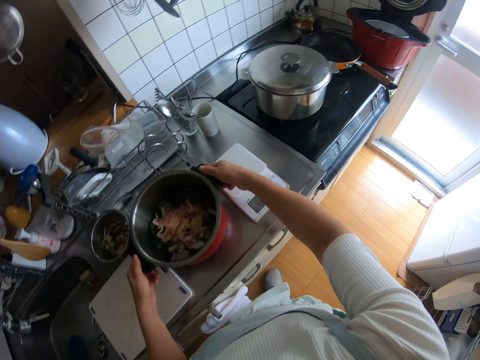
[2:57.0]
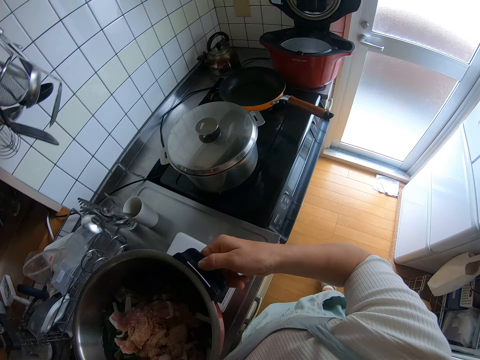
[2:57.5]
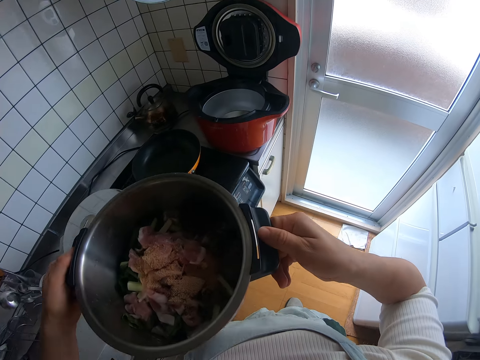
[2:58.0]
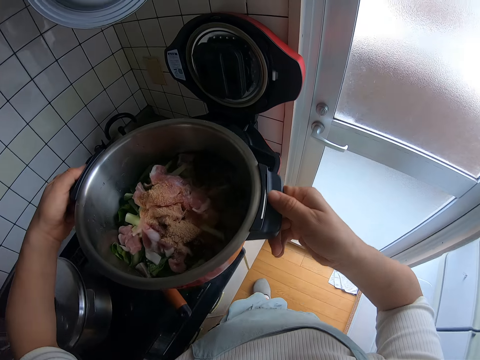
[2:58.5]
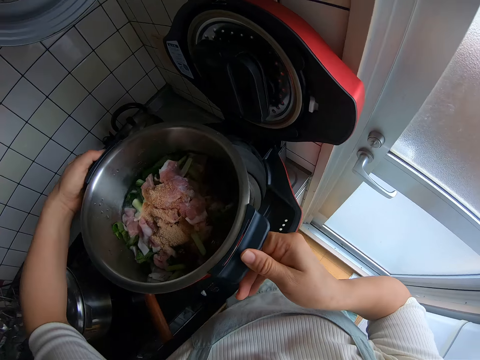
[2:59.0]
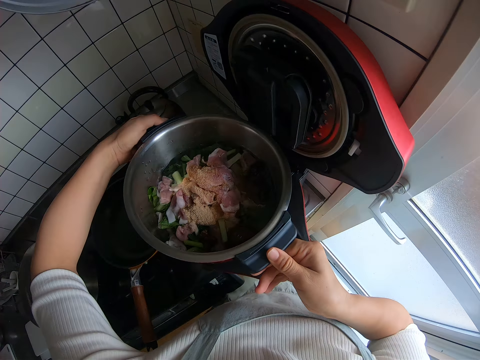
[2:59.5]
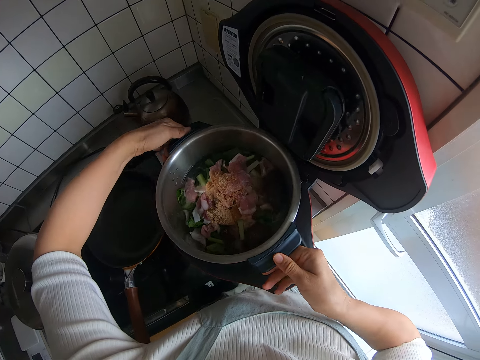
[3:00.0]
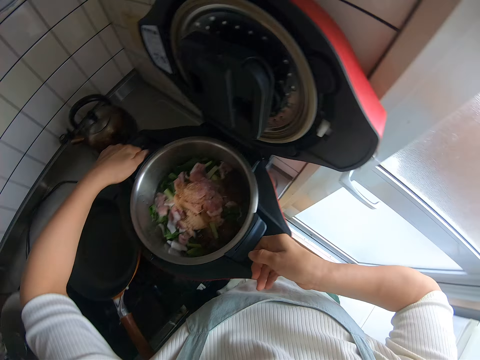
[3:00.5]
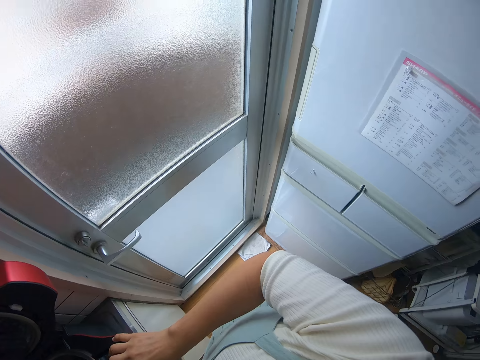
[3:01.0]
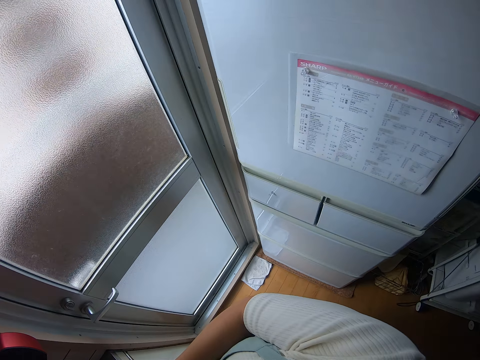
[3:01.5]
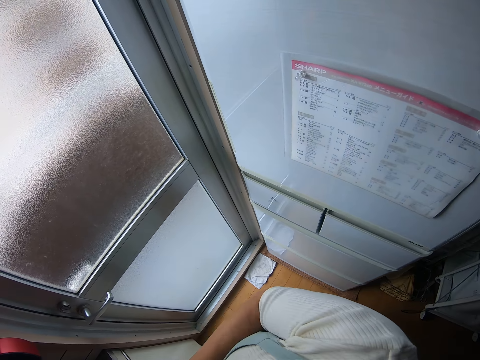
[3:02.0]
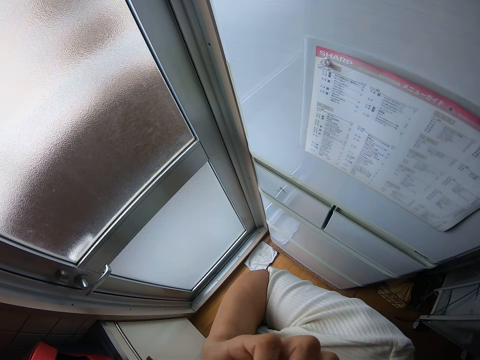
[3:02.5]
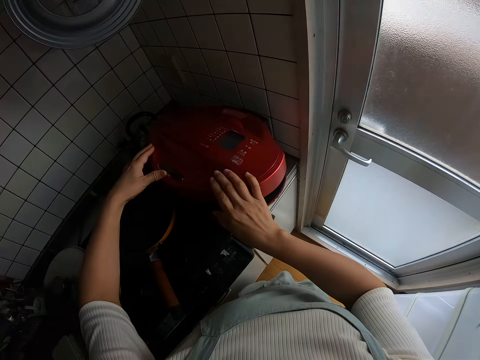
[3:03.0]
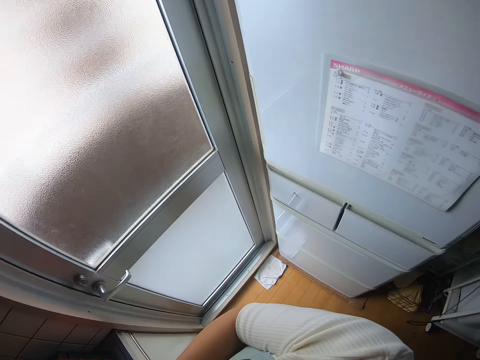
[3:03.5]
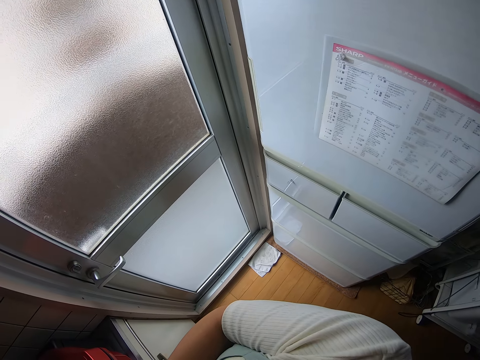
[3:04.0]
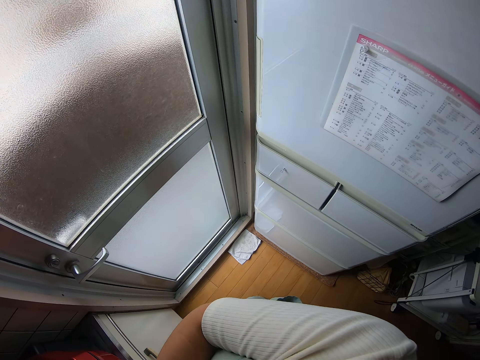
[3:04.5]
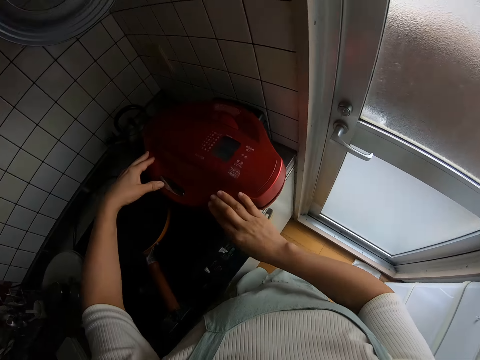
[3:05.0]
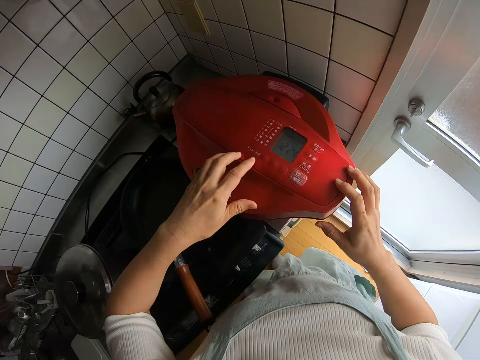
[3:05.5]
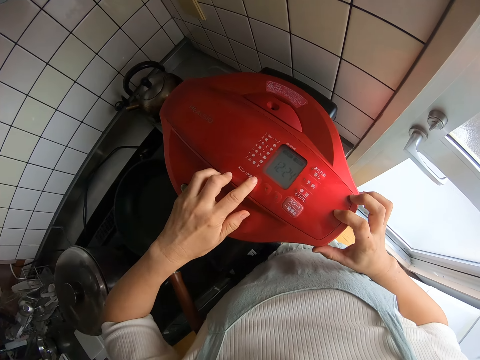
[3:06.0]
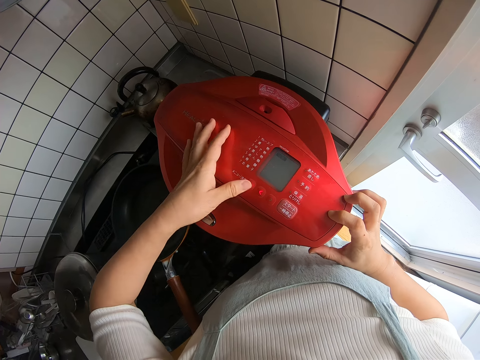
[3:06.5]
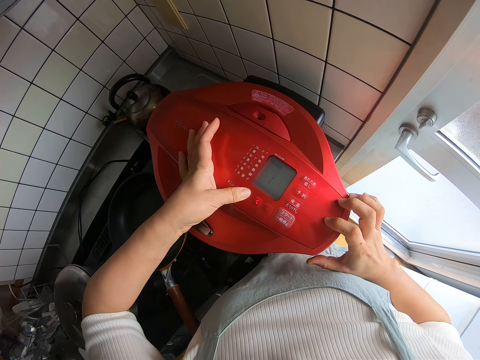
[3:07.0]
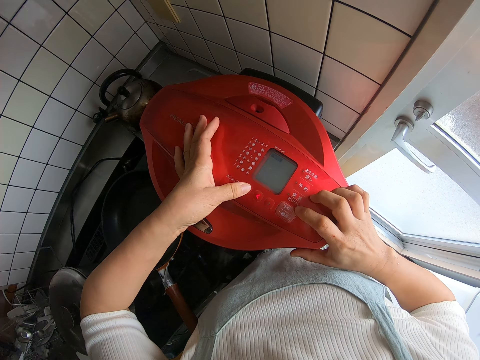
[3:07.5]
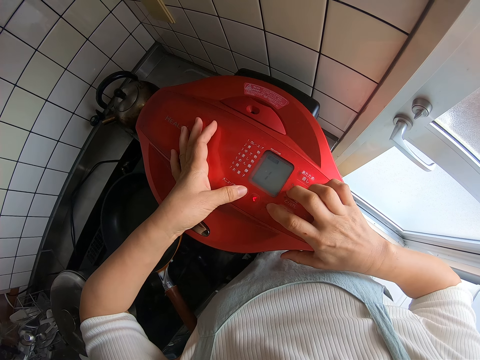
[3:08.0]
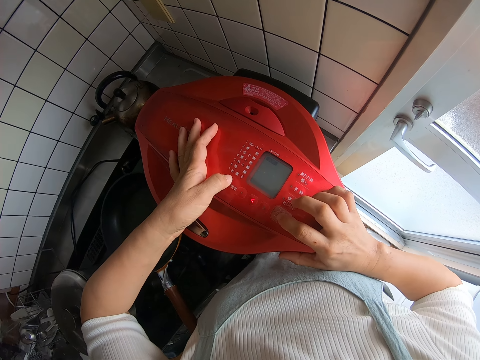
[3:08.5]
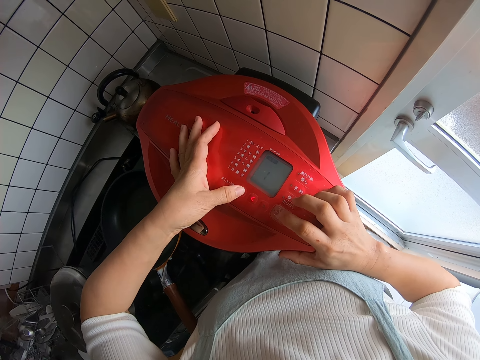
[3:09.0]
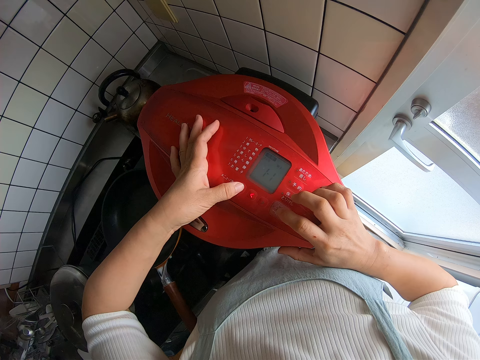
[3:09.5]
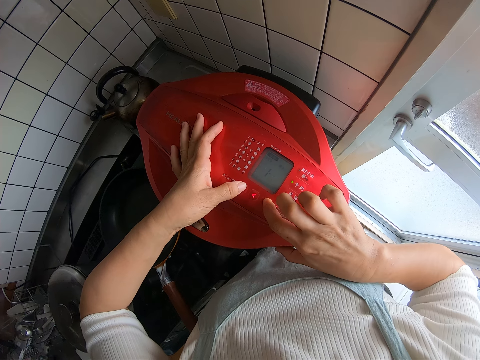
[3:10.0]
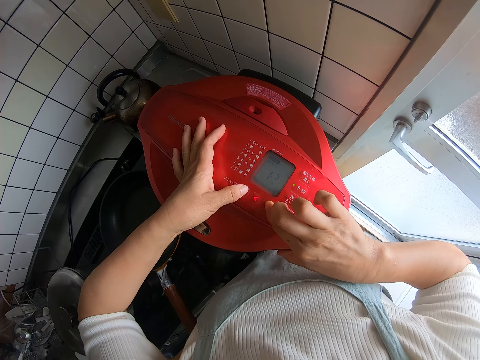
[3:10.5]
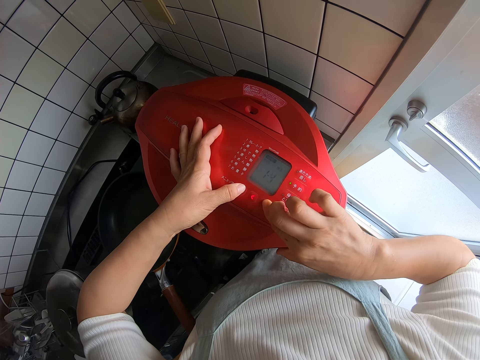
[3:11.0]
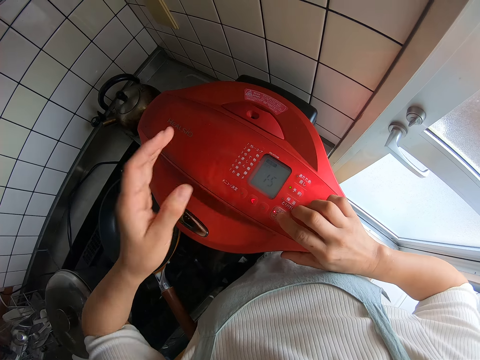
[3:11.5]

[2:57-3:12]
The camera wearer carries the pot from the cooker with the right hand. They drop the pot on the pressure cooker with both hands. They scratch the ear with the right hand. They close the pressure cooker with both hands. They press the buttons on the pressure cooker.

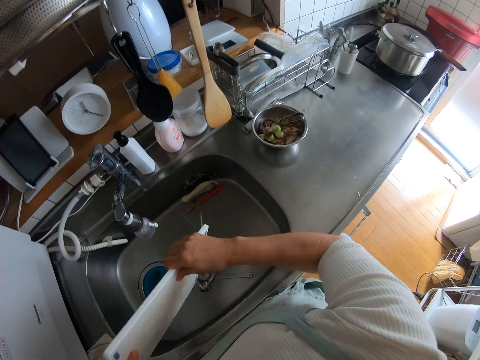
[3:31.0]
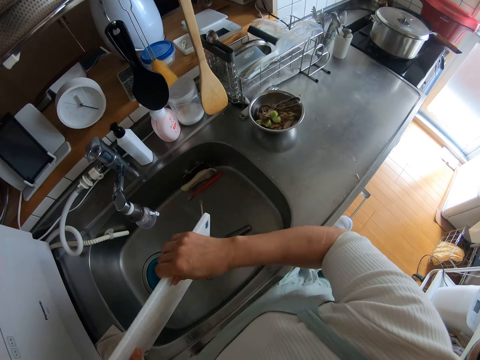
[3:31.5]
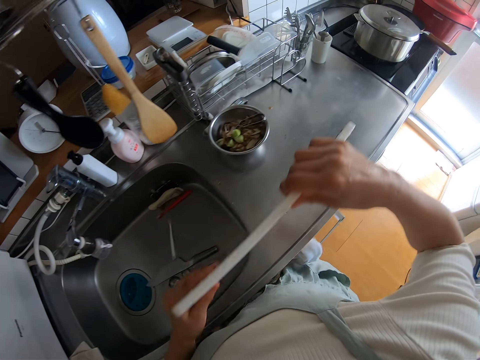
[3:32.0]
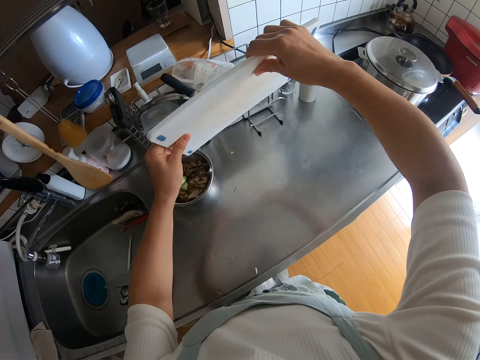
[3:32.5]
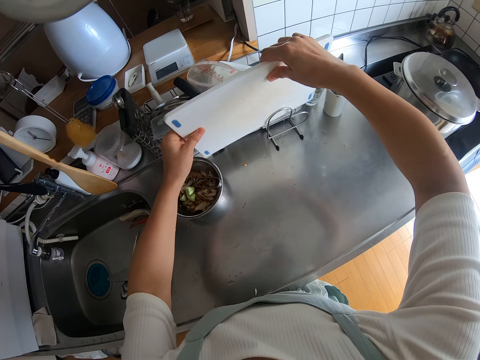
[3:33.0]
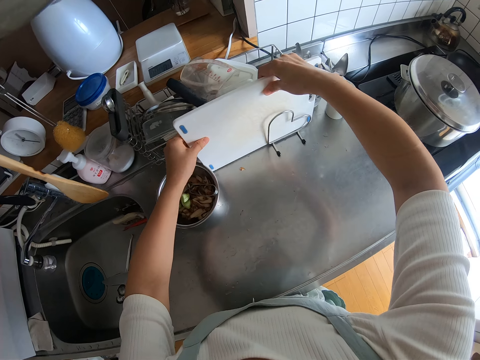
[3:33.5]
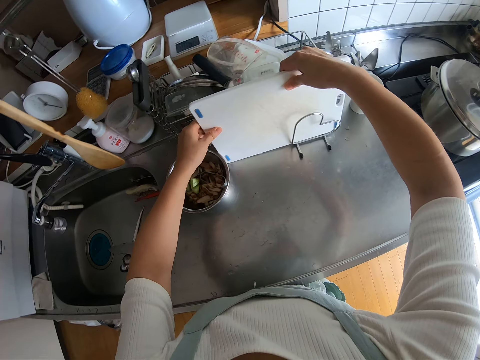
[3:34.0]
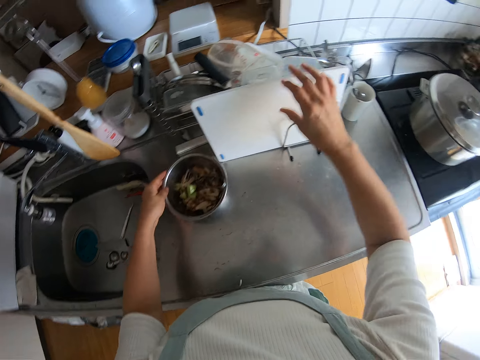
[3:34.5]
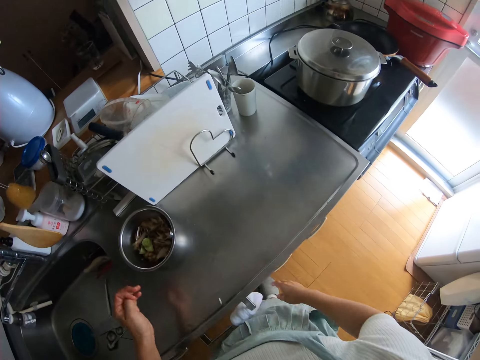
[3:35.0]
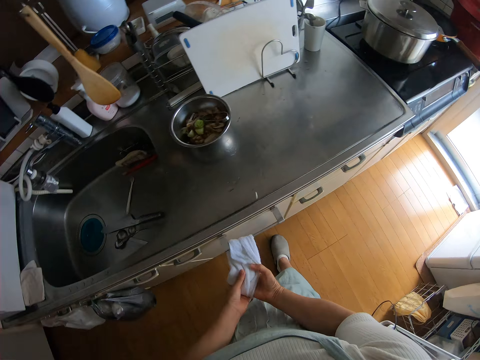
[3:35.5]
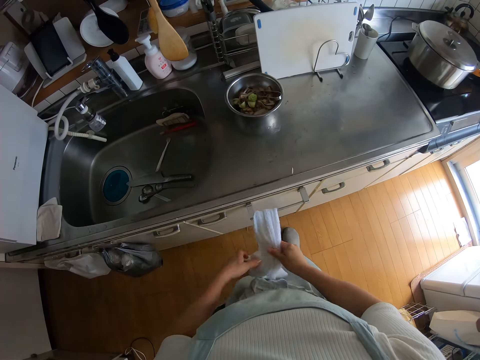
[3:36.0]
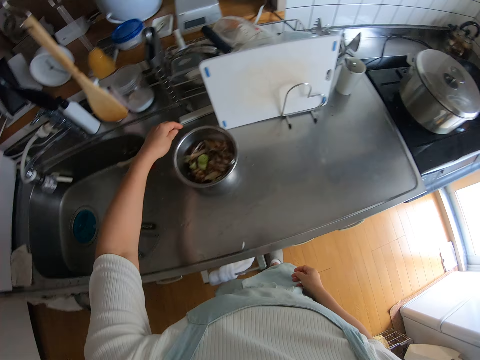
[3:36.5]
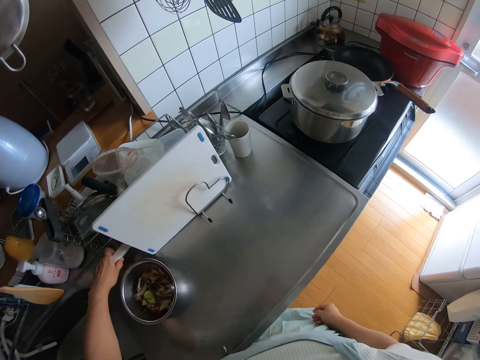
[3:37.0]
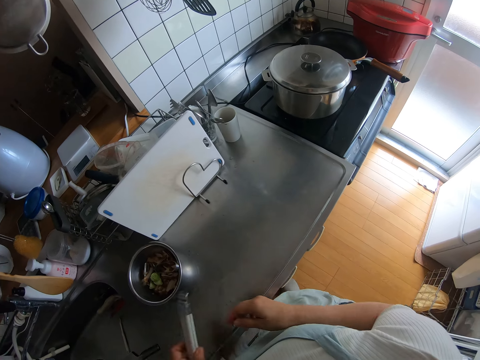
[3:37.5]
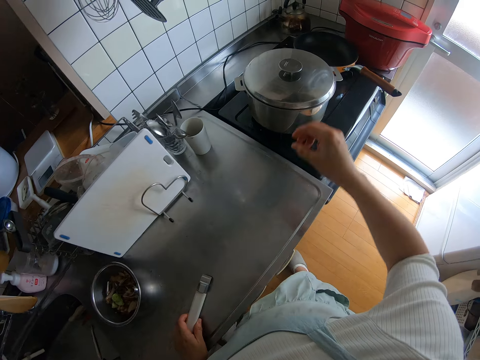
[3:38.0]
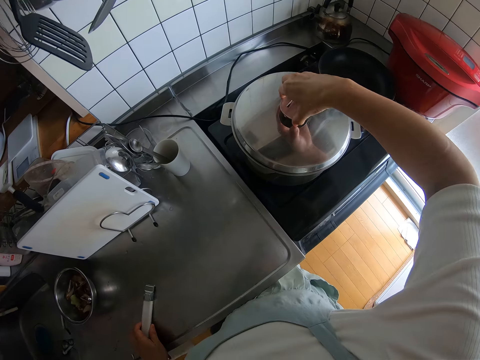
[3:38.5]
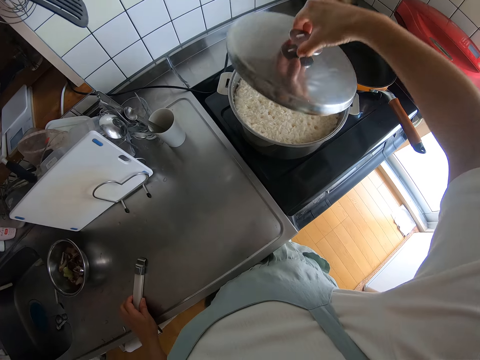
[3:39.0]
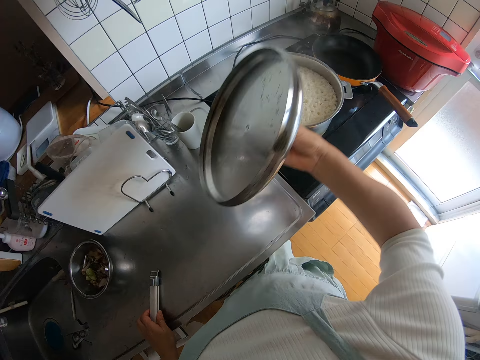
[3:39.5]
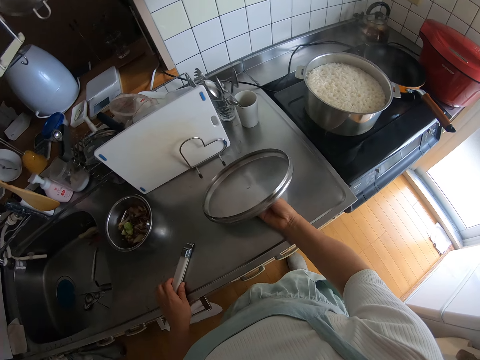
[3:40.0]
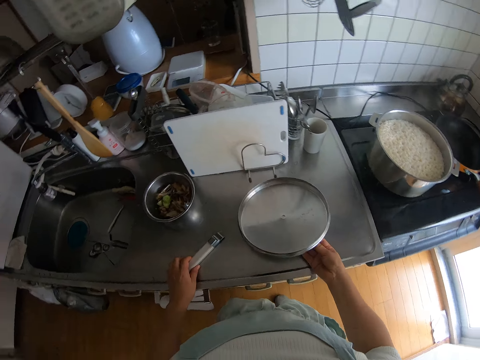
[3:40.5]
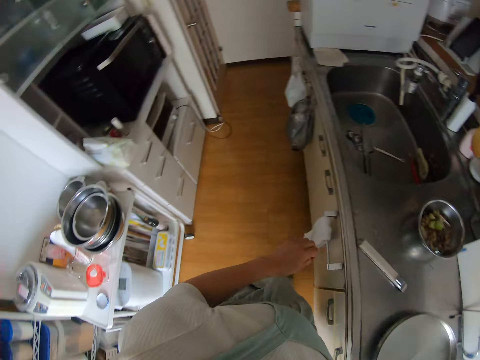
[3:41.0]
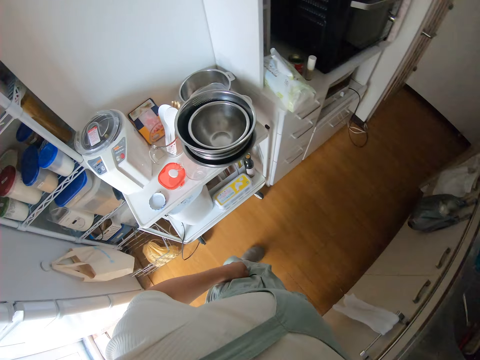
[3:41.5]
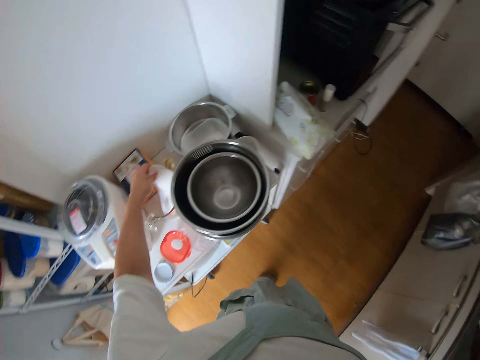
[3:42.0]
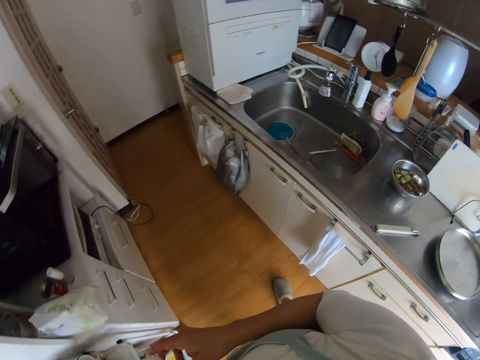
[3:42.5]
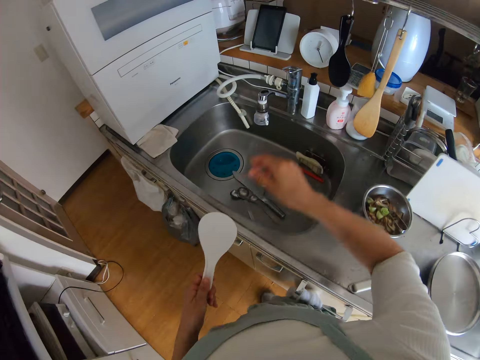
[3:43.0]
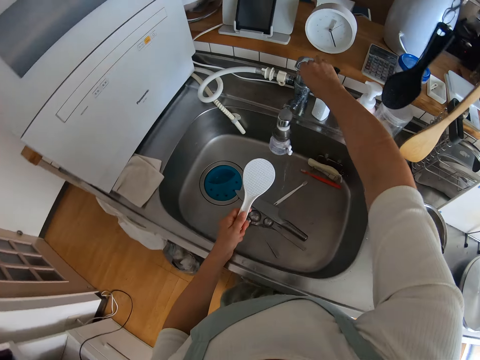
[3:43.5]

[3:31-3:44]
The camera wearer drops the cutting board on the rack with both hands. They touch the plate with the left hand. They wipe both hands with a towel. They pick a pot handle from the counter with both hands. They drop the pot handle on the counter with the left hand. They open the pot with the right hand. They drop the pot cover on the counter. They pick a filter spoon on the counter.
